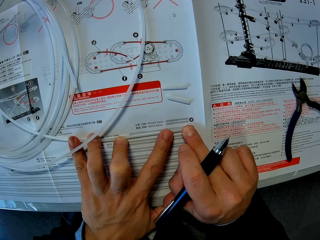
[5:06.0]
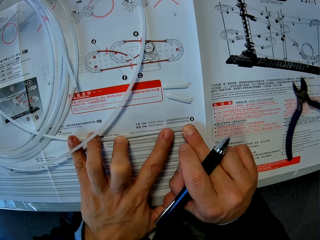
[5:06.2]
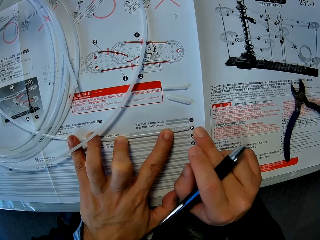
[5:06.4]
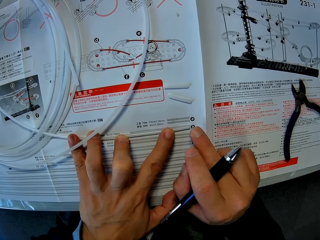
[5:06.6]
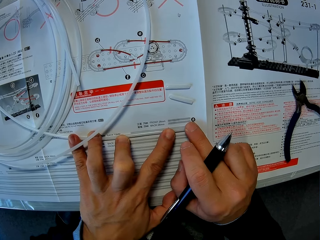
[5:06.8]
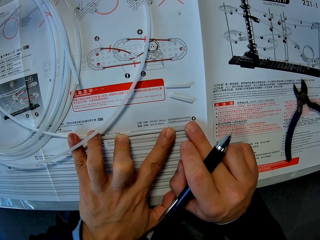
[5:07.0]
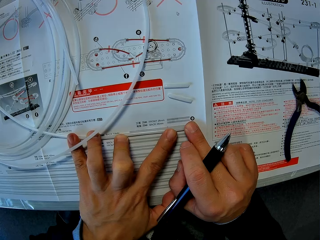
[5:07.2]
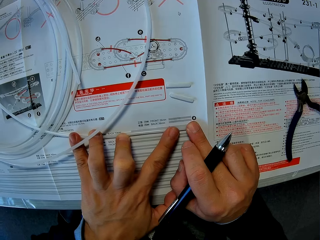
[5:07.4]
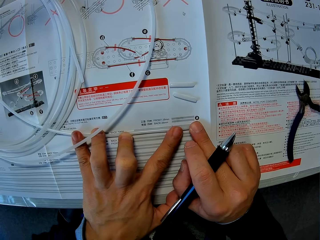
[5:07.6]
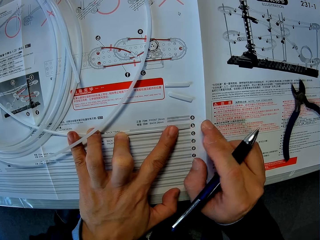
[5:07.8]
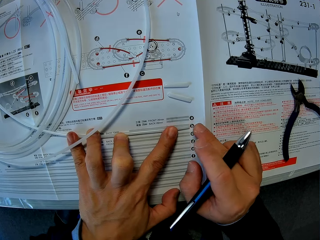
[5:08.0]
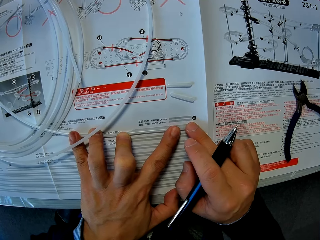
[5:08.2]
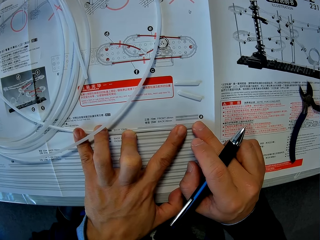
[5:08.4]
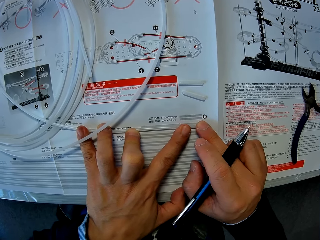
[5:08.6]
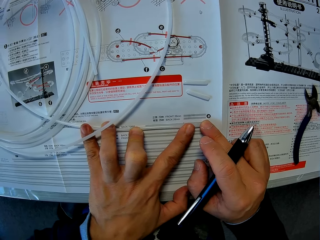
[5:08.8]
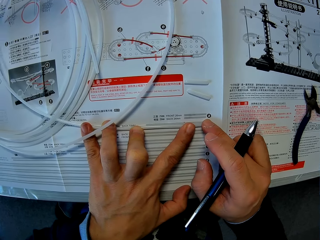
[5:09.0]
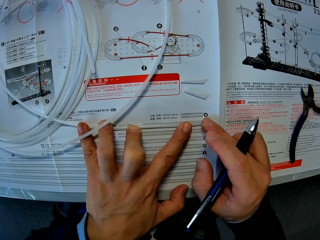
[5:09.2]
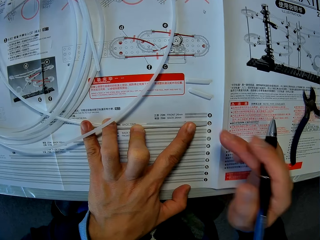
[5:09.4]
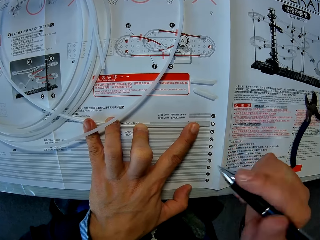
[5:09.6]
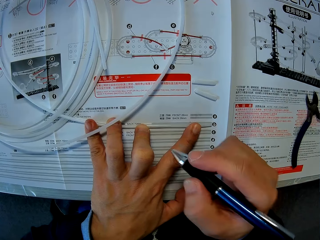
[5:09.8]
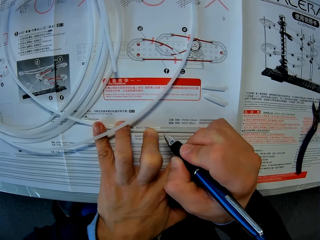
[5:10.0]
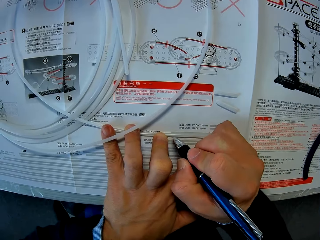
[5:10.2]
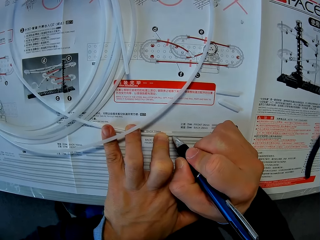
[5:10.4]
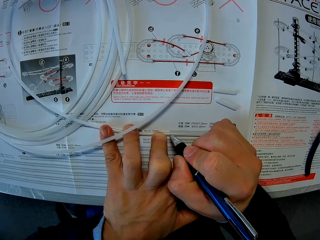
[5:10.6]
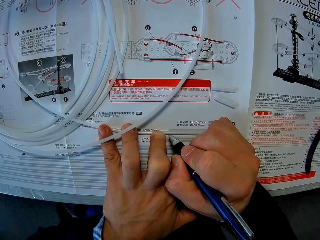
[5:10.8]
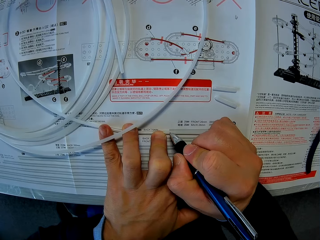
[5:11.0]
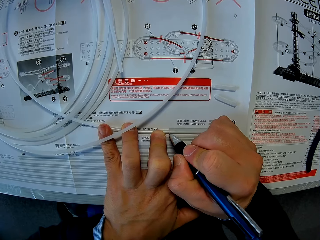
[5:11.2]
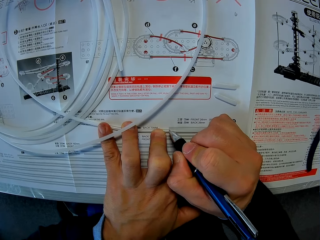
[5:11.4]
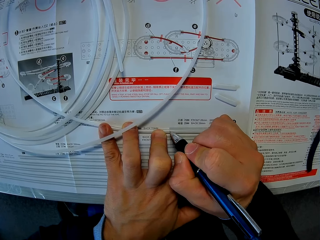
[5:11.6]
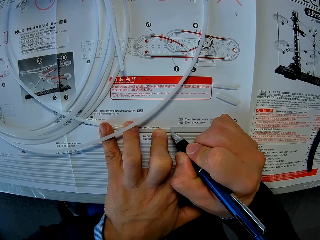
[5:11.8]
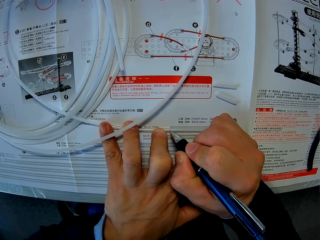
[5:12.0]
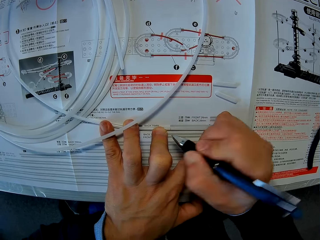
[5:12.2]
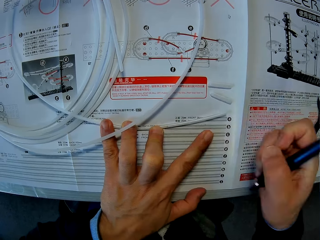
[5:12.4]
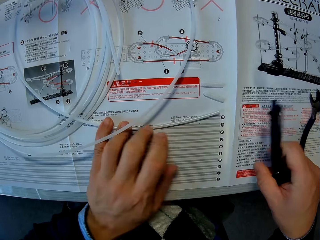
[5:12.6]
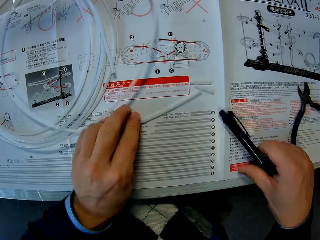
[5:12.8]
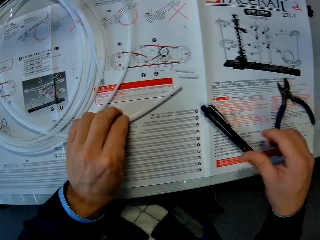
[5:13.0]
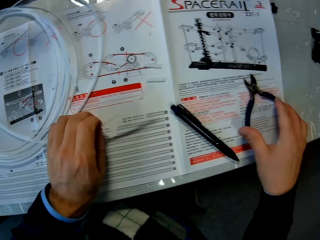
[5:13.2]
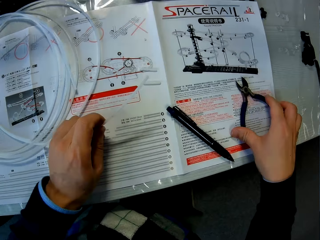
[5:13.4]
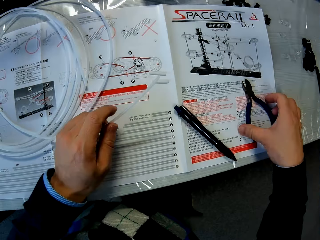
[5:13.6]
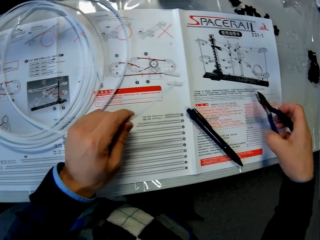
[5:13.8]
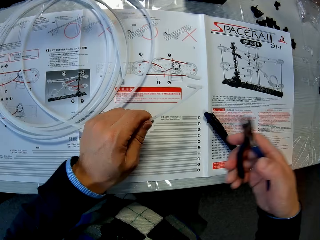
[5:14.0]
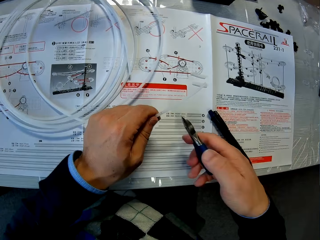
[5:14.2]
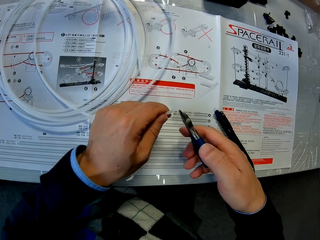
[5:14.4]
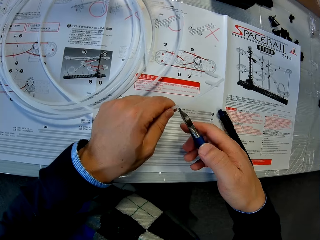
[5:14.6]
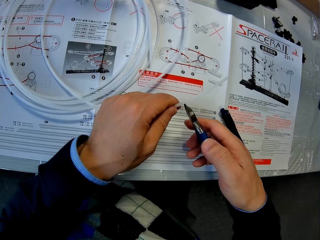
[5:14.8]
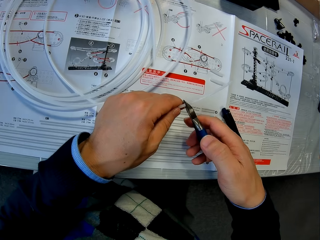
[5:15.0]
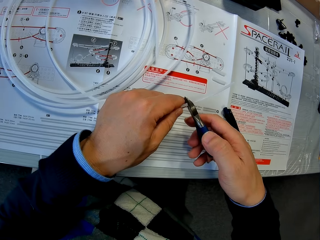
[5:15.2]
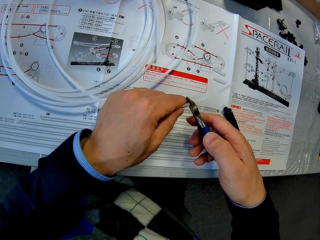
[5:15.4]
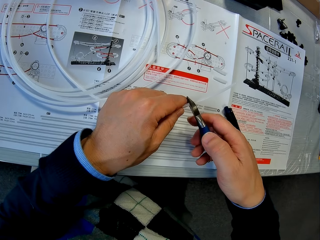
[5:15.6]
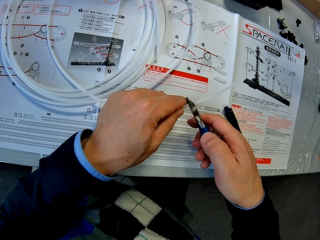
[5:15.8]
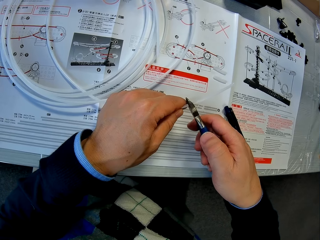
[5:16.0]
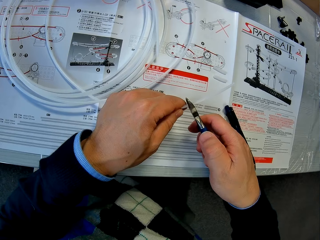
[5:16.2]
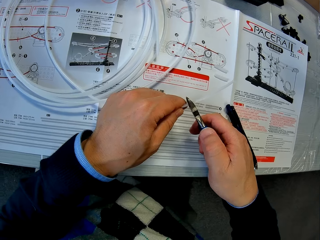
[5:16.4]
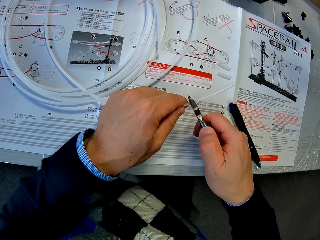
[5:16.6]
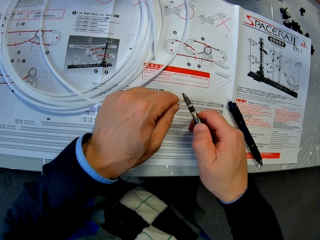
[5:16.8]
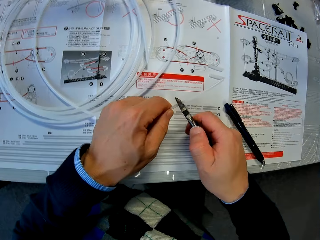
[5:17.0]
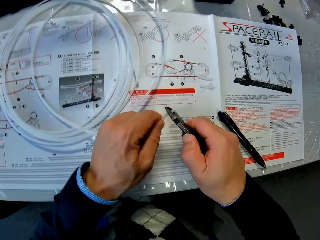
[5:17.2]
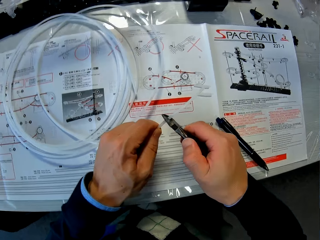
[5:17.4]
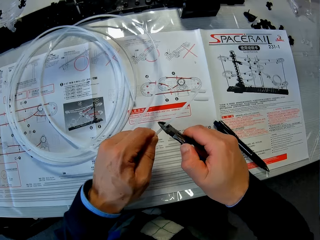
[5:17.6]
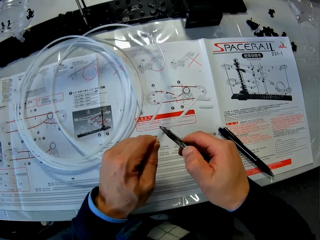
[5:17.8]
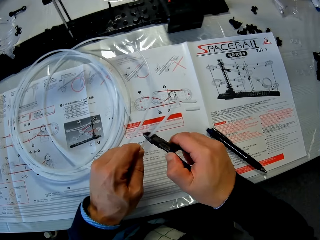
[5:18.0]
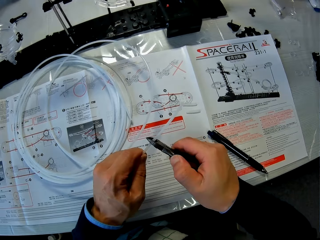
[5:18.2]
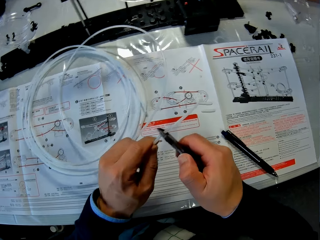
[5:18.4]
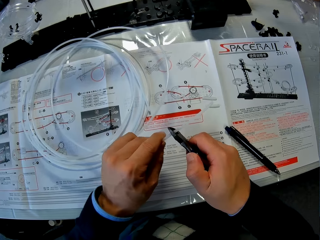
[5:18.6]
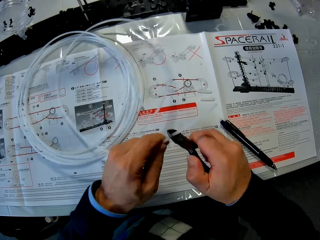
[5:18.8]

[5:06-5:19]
The camera wearer marks the cable with the pen. They put down the pen. They pick up the pliers. They hold the pliers. They cut the cable with the pliers.

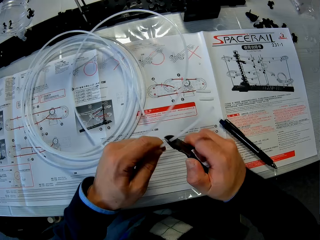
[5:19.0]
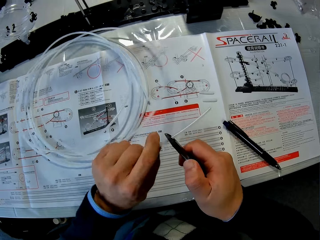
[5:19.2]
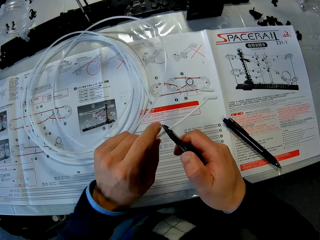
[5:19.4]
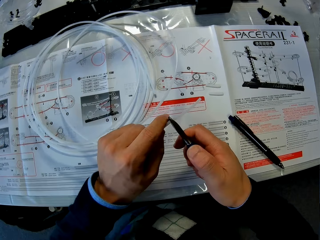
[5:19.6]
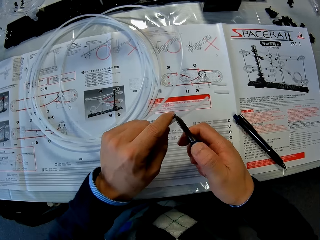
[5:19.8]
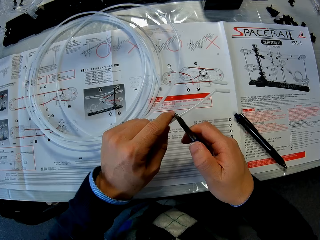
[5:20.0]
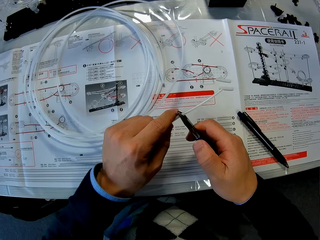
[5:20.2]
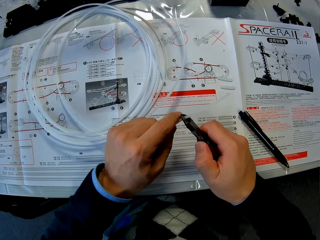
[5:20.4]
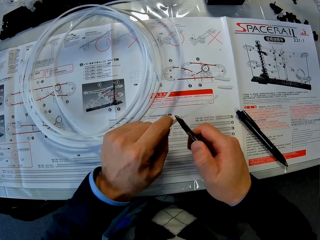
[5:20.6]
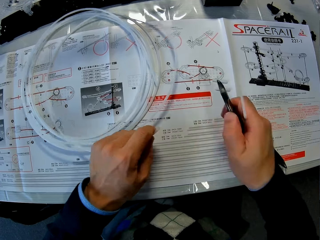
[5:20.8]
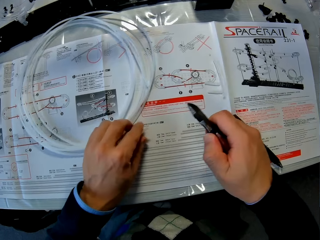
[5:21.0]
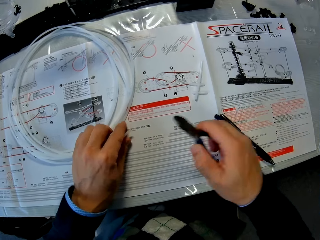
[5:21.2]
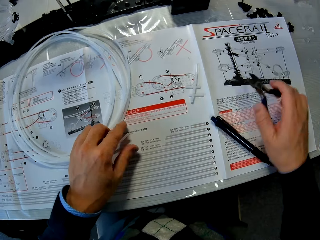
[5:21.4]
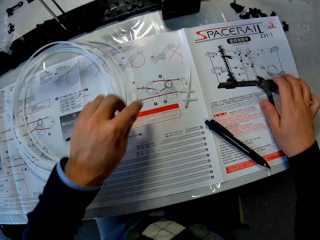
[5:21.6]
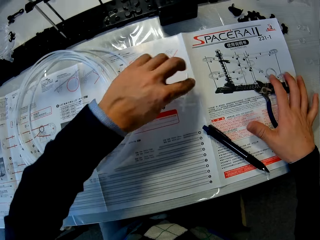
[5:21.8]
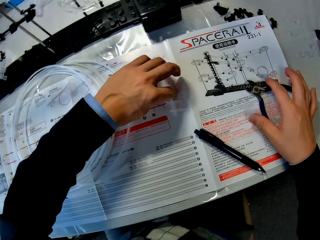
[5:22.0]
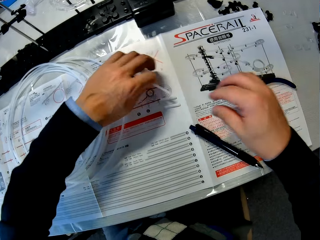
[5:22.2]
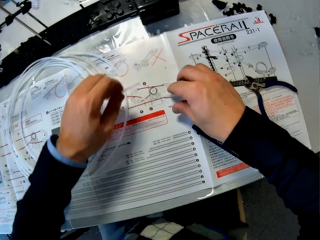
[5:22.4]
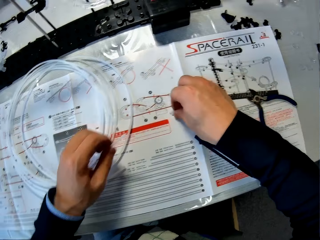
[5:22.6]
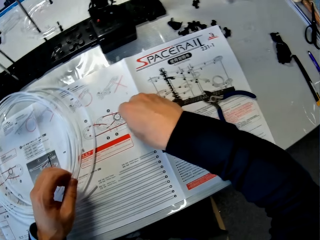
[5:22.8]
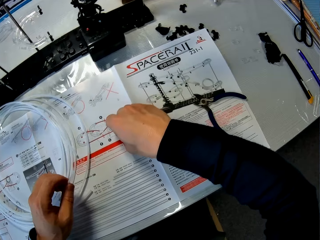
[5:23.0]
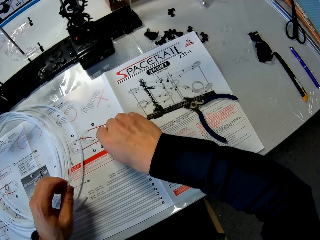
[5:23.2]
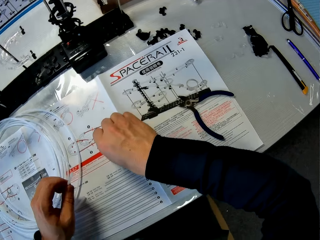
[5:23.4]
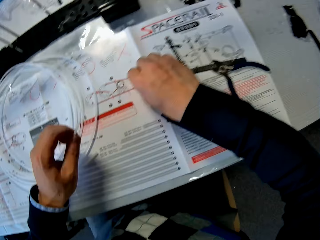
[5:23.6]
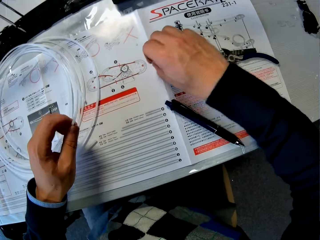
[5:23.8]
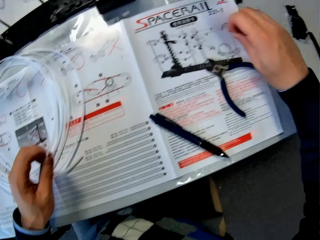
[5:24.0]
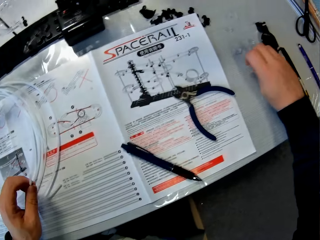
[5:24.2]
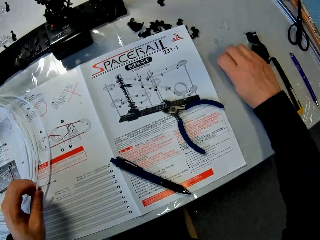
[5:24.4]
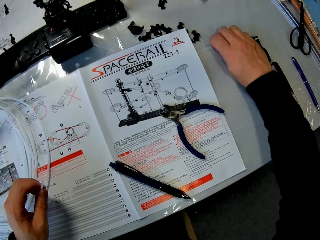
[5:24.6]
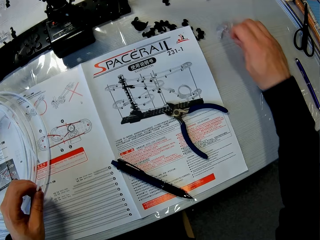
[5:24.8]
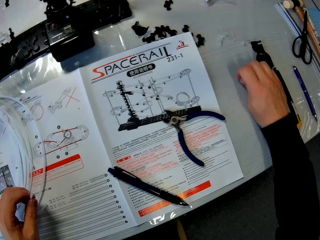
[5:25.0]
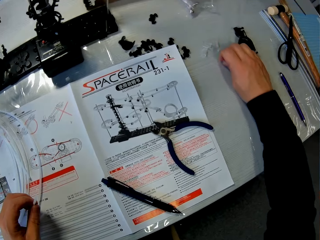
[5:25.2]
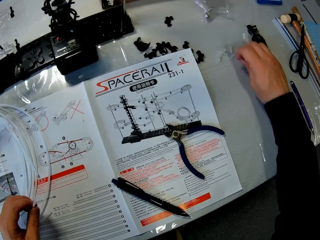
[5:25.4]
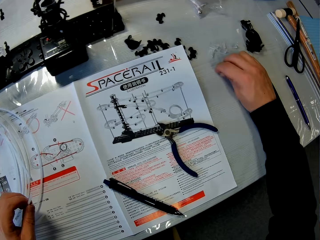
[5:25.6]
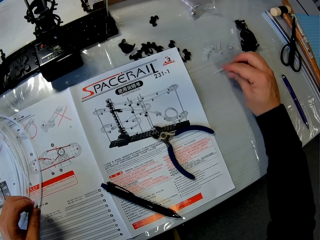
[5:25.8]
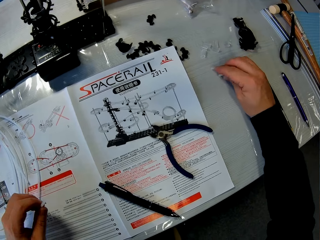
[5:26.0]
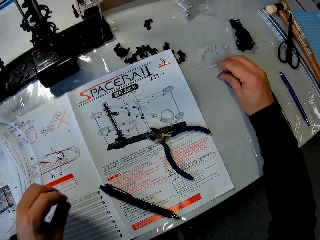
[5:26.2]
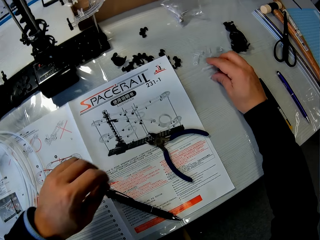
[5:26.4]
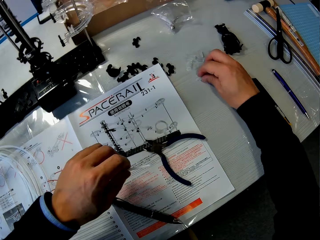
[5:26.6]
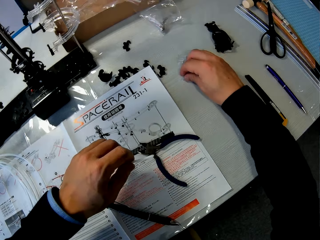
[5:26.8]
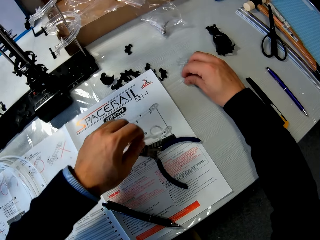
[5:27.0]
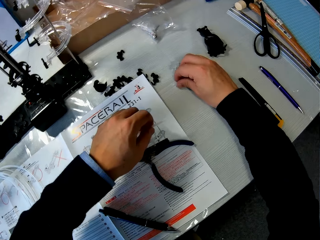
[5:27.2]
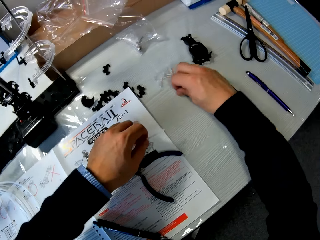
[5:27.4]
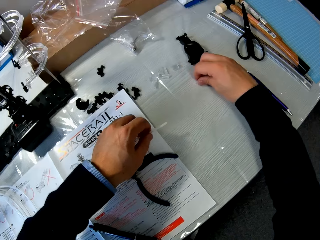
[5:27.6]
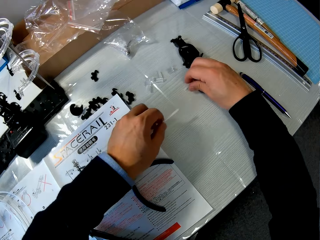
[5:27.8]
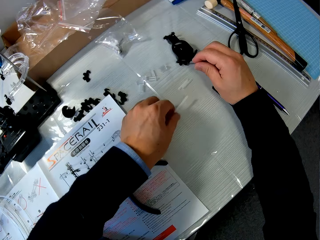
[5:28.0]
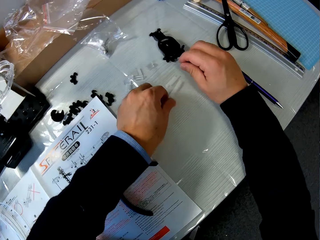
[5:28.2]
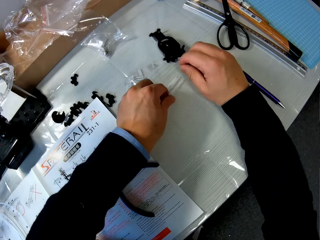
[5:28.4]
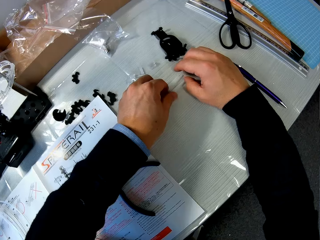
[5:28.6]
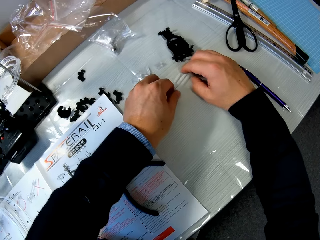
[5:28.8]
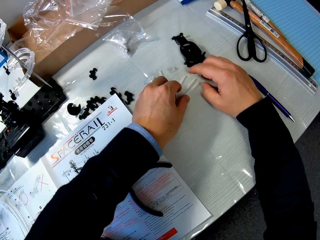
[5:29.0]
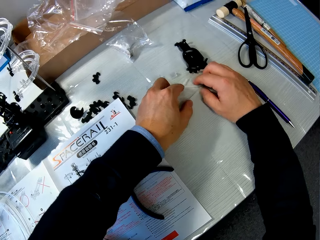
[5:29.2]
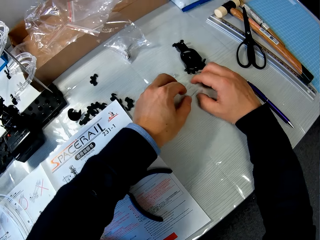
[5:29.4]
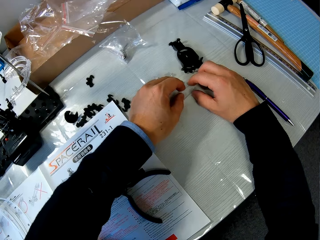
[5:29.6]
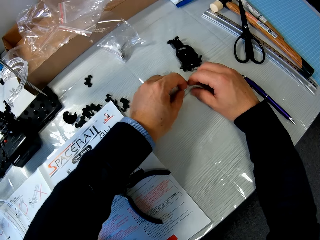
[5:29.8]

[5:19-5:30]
The camera wearer puts down the pliers. They pick up the cut cables. They set the cable pieces aside. They place the cut cables on the table.
